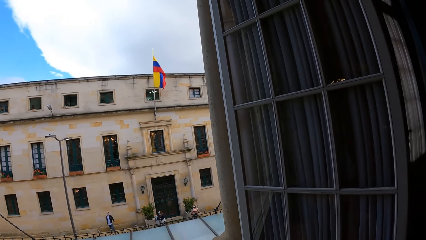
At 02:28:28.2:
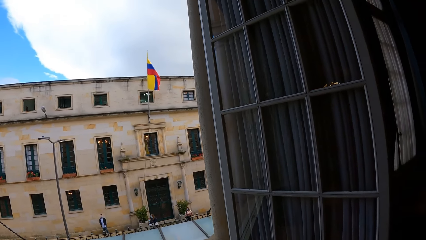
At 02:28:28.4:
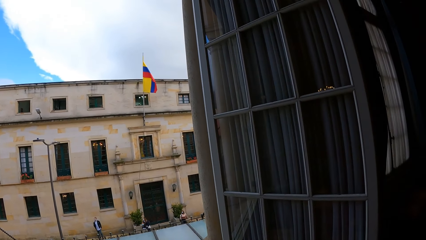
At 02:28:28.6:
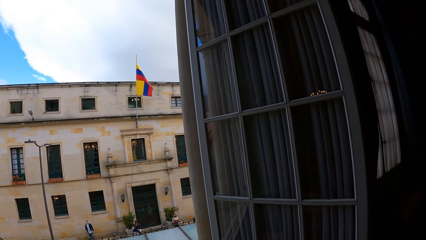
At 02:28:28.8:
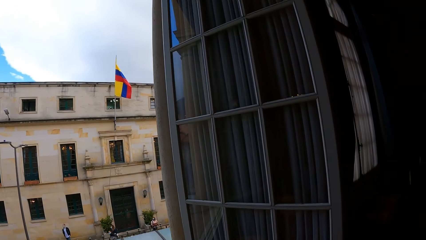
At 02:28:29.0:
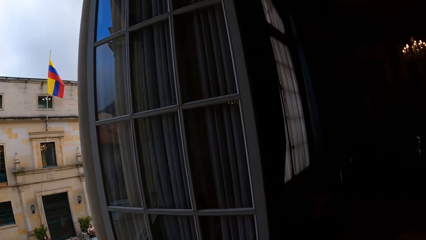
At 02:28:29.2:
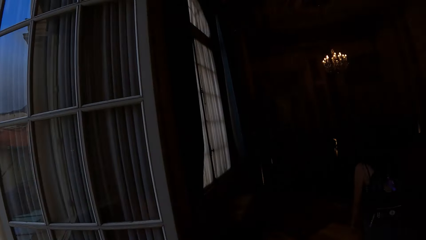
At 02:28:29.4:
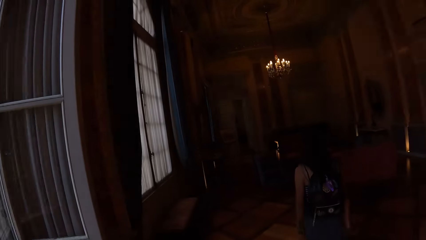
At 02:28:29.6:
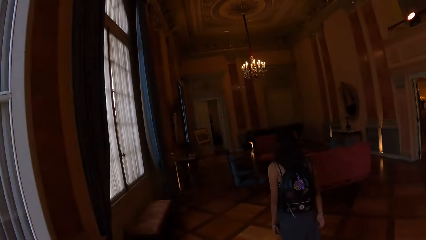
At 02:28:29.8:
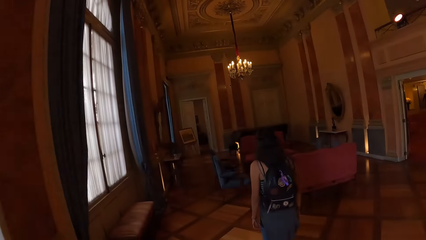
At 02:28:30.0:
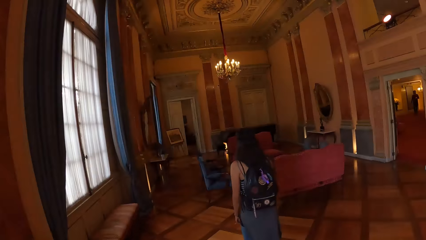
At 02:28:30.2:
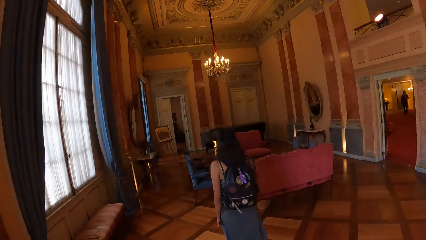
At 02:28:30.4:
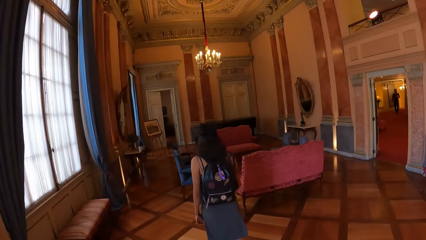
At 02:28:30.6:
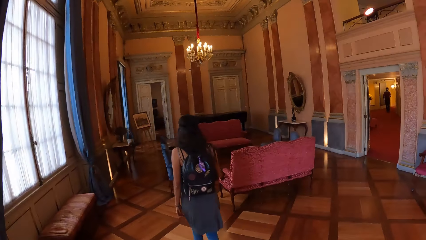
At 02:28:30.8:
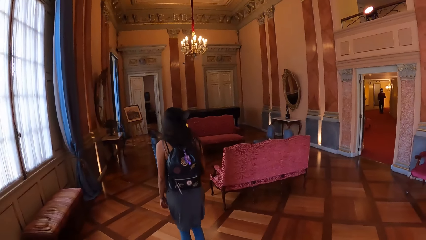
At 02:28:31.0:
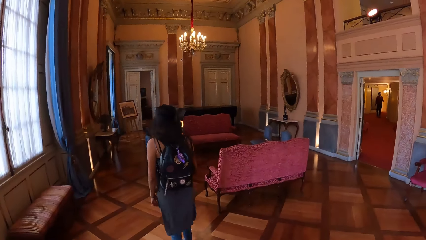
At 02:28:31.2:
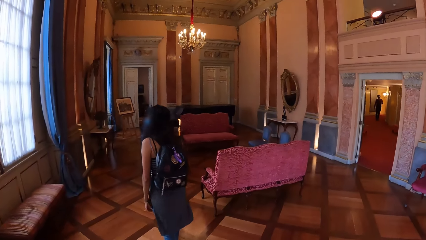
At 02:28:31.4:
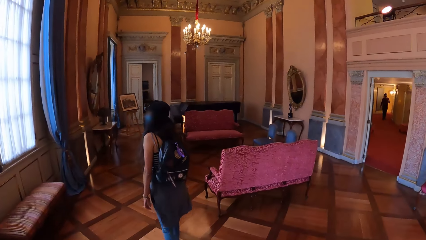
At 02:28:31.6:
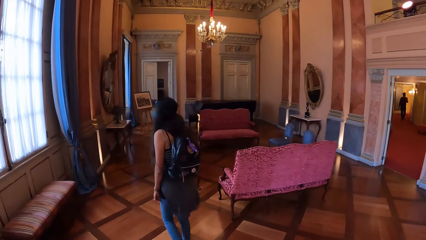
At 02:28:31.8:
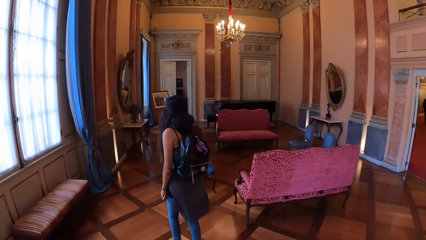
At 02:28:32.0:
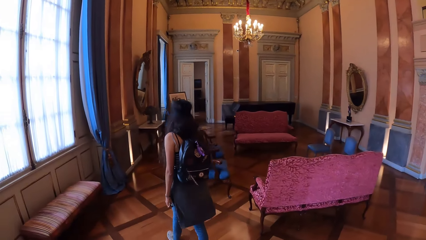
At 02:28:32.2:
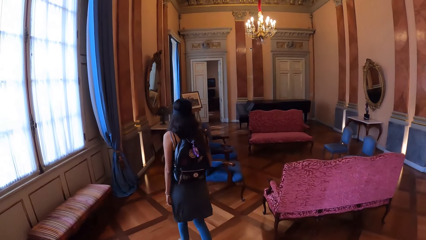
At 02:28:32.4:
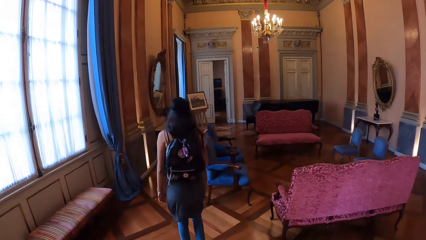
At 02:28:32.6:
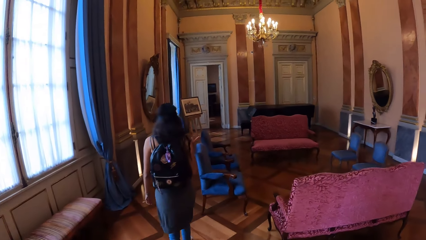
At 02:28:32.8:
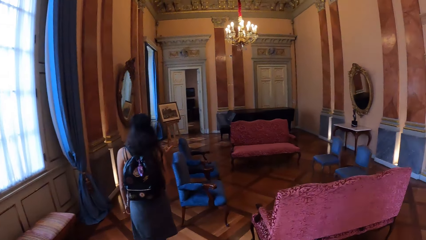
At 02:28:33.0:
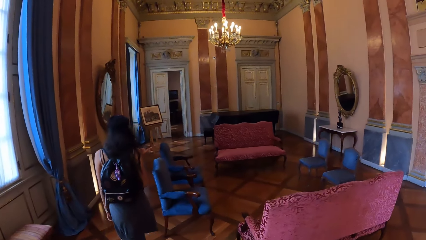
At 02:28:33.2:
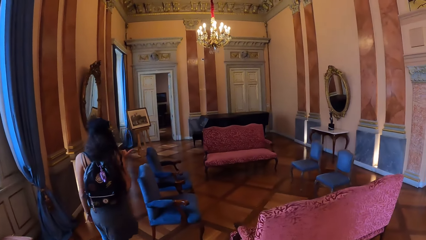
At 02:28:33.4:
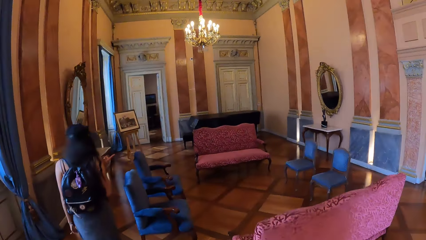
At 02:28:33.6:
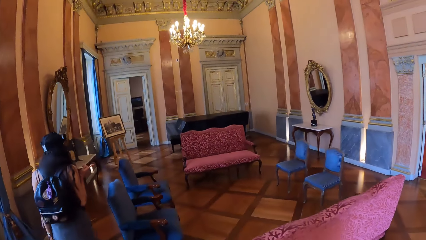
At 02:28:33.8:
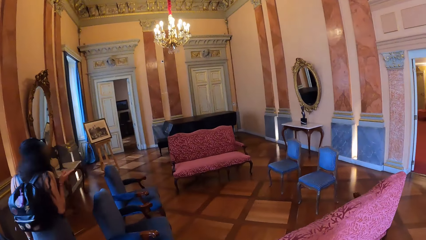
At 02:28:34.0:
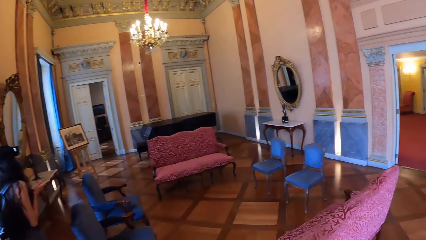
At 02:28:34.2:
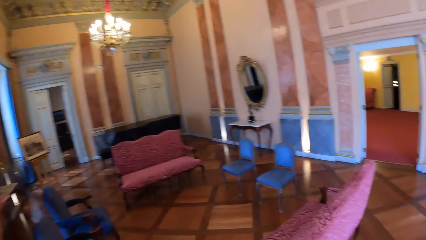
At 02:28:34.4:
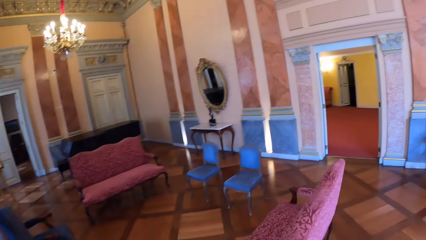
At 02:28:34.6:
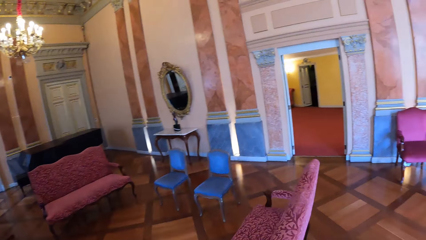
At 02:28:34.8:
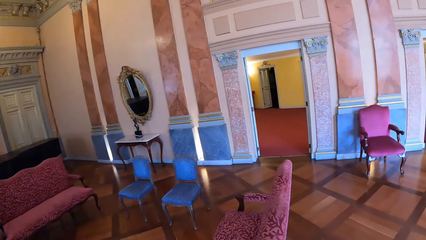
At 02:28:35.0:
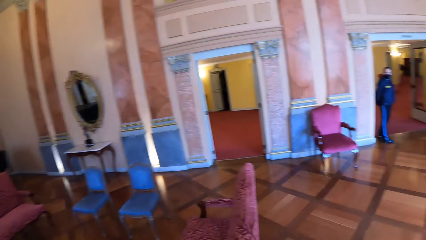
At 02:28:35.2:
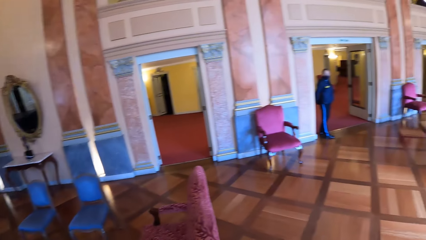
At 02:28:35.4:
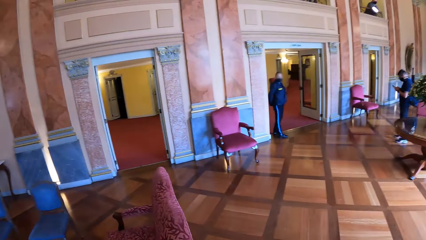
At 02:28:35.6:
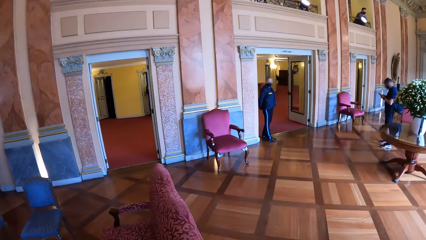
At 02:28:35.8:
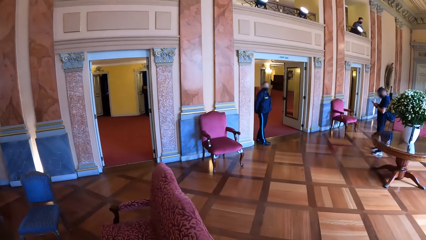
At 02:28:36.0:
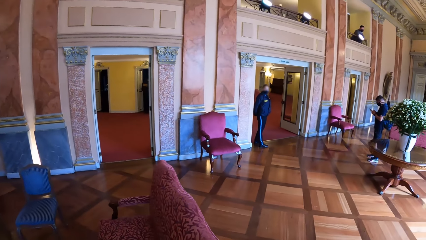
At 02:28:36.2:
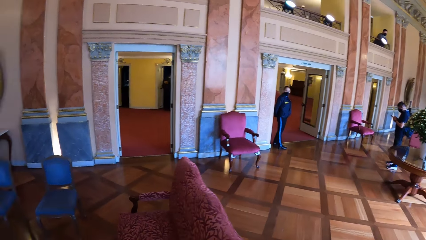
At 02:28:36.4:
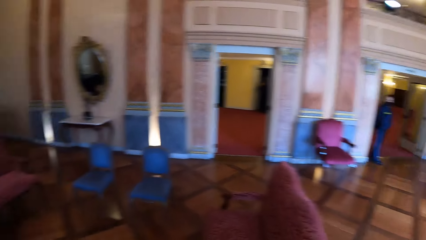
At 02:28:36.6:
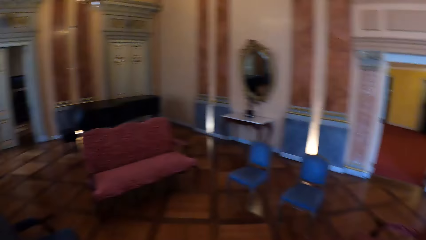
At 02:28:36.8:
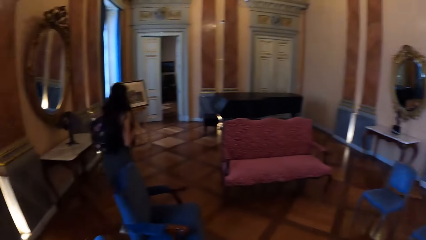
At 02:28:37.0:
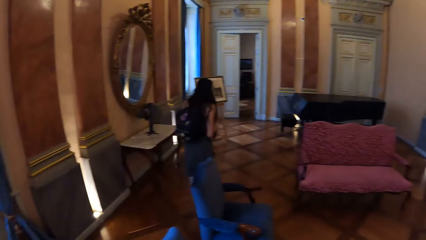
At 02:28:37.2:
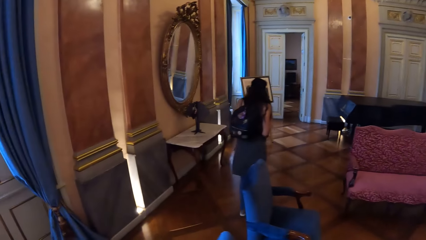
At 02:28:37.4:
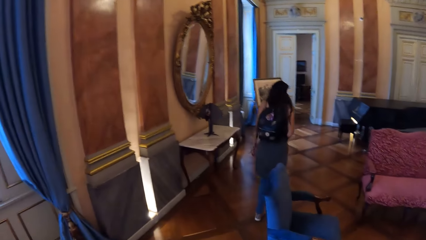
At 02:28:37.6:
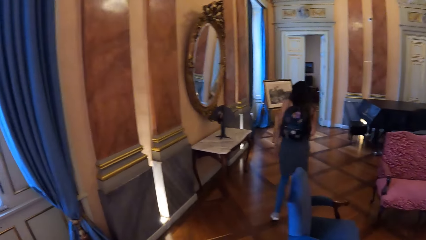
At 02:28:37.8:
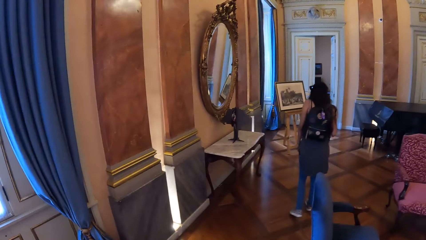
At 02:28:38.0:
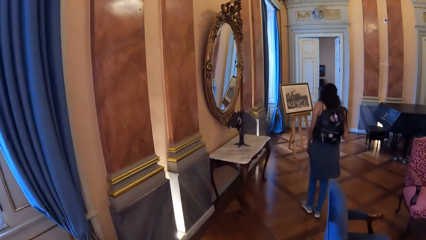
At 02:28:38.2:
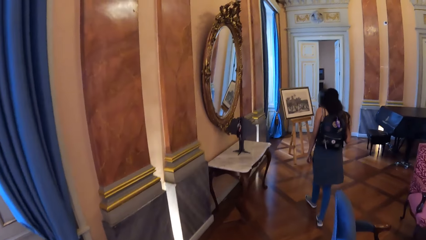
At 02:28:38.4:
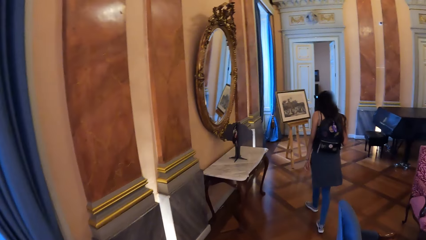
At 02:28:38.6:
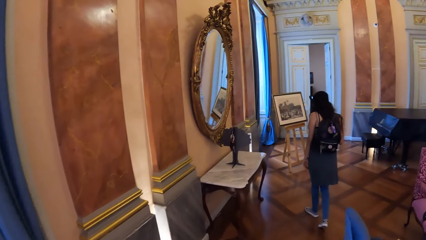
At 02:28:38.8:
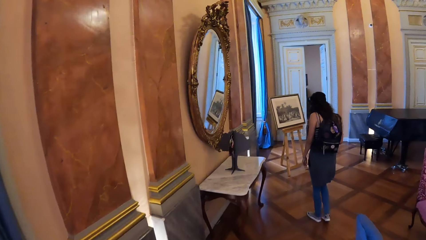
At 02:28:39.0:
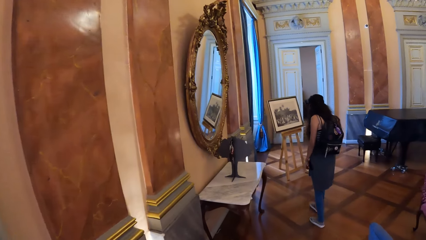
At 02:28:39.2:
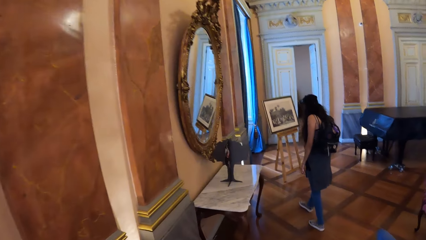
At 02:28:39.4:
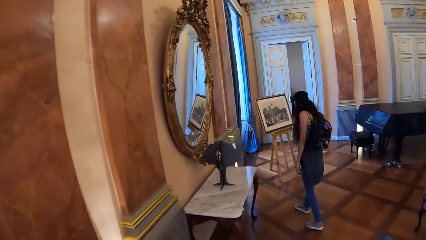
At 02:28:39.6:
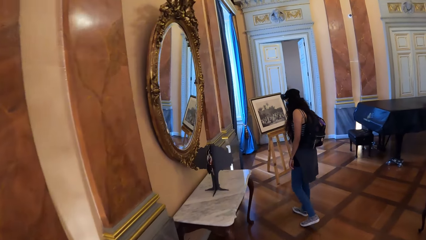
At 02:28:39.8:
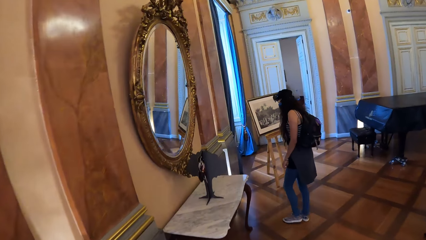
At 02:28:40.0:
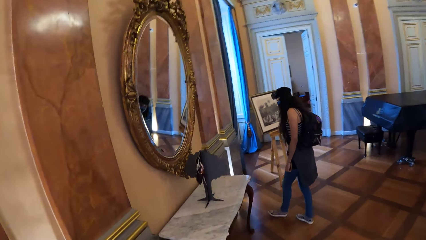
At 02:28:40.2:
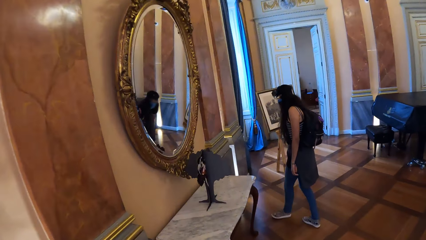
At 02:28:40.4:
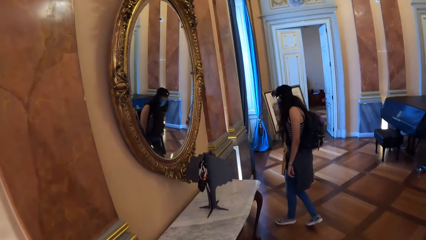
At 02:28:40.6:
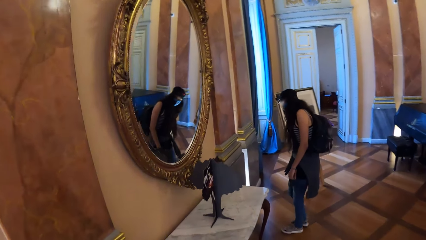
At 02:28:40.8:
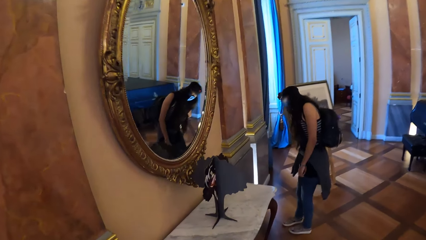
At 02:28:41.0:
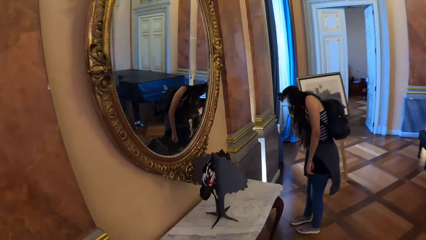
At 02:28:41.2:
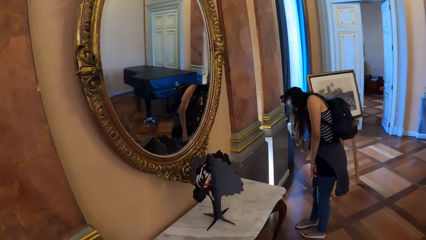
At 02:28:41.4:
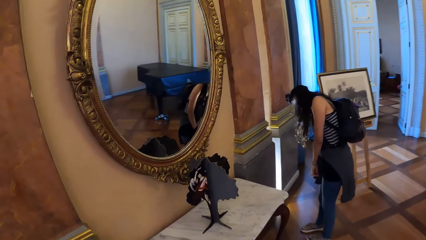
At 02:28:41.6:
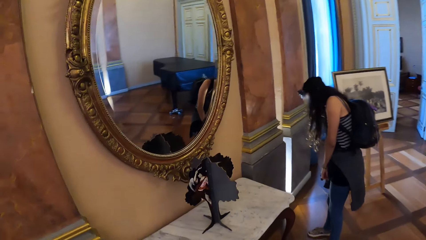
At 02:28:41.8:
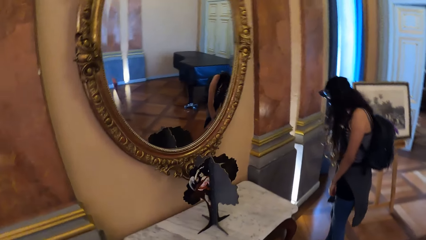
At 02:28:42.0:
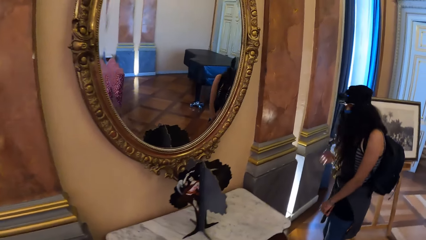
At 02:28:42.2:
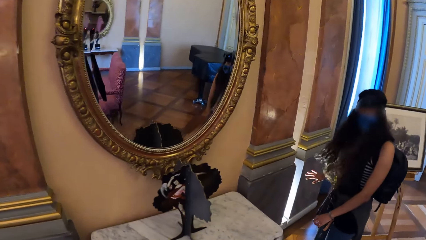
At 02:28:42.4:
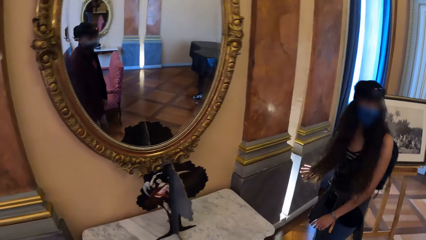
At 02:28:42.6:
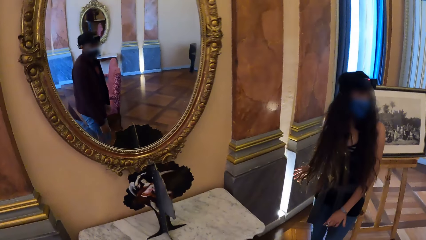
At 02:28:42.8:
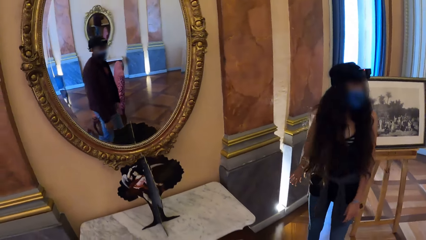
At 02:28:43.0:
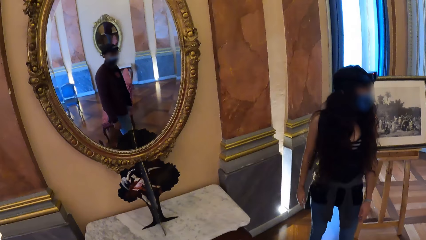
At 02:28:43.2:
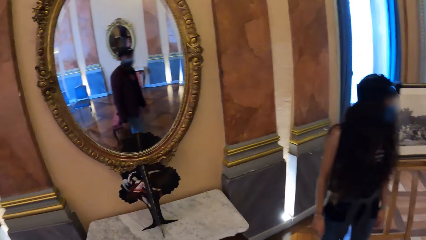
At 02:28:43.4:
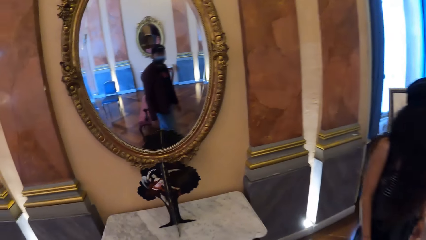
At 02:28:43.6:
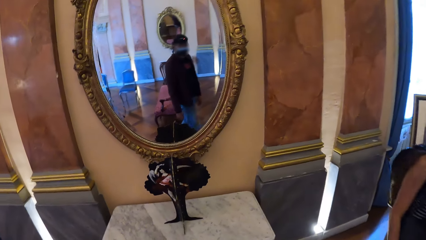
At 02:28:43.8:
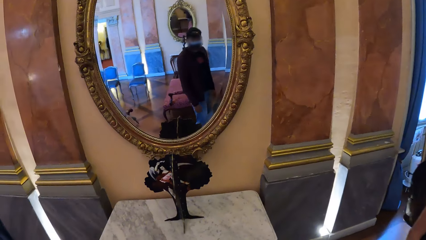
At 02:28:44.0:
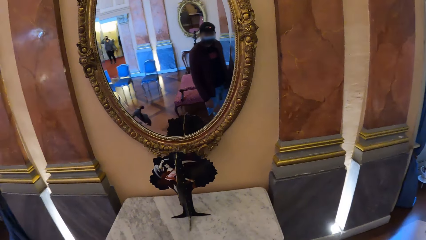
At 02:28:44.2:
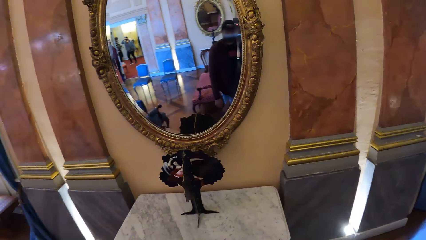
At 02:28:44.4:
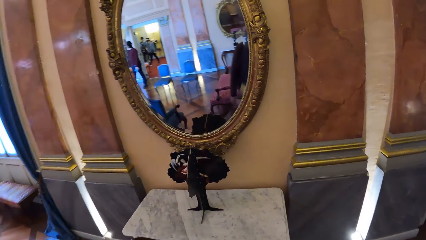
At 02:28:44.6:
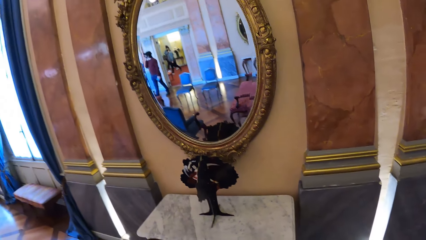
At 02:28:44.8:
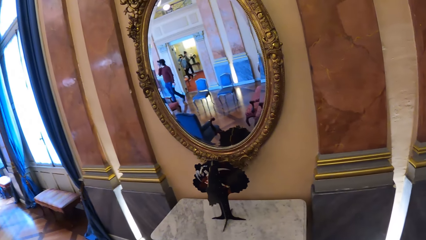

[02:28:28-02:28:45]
The camera wearer moves around.
